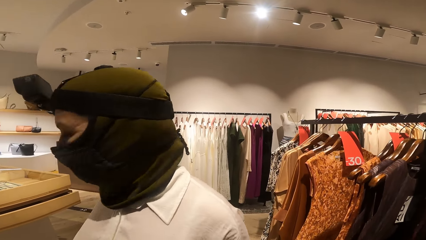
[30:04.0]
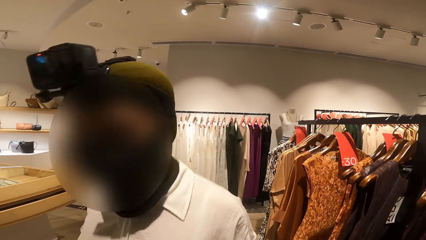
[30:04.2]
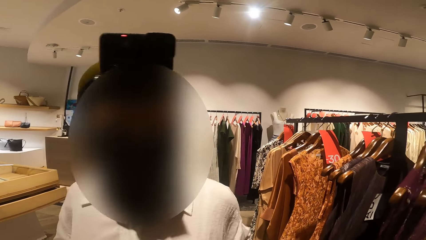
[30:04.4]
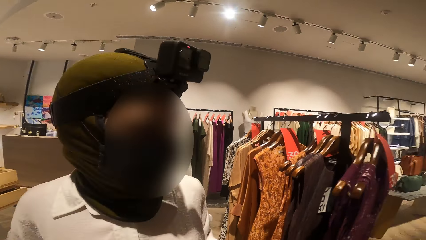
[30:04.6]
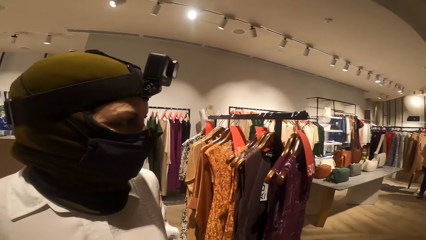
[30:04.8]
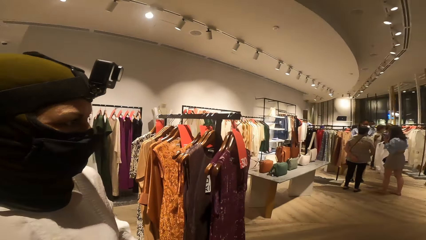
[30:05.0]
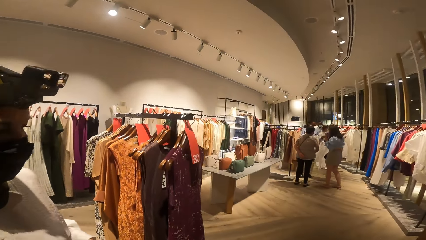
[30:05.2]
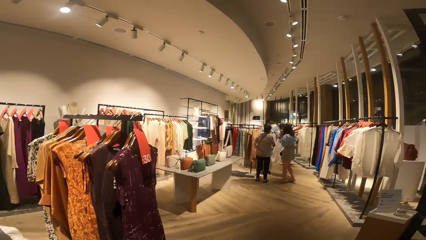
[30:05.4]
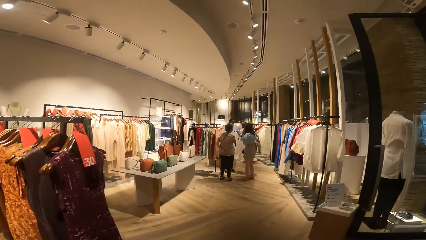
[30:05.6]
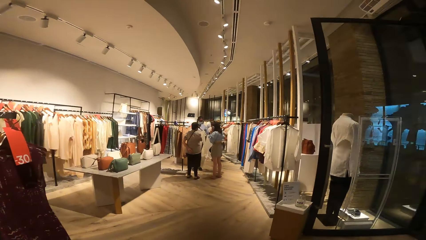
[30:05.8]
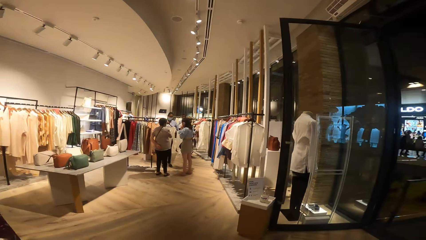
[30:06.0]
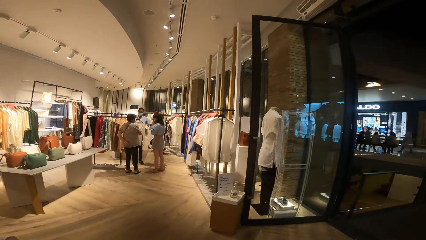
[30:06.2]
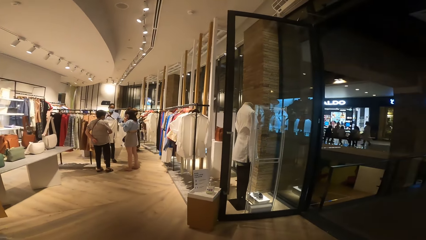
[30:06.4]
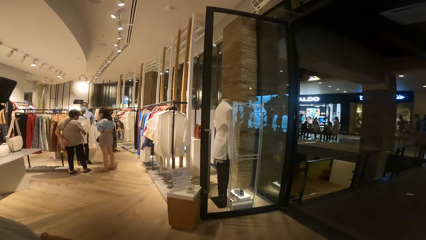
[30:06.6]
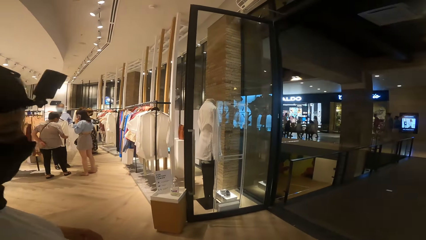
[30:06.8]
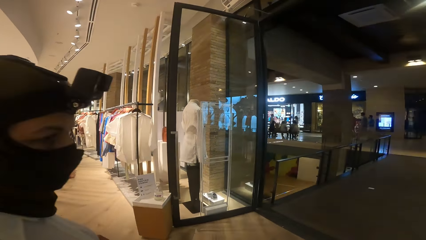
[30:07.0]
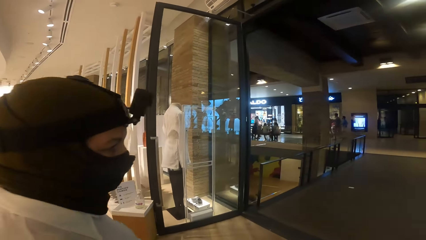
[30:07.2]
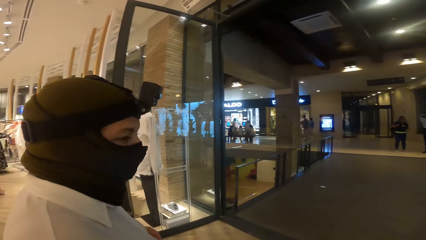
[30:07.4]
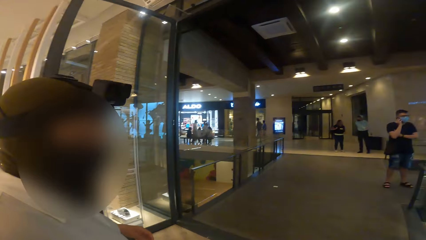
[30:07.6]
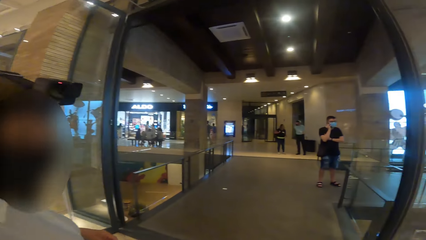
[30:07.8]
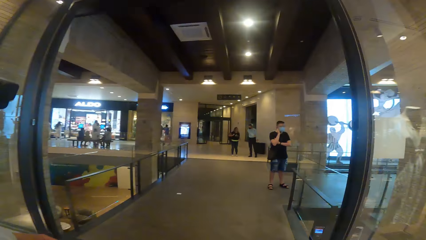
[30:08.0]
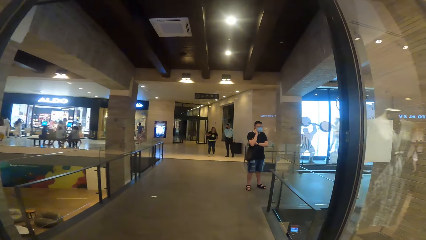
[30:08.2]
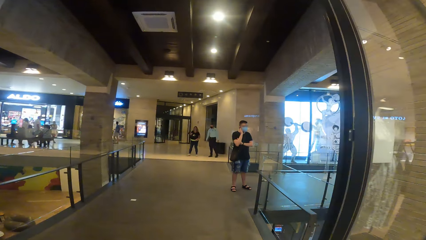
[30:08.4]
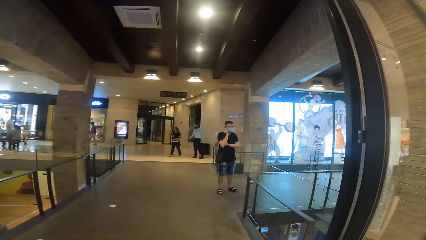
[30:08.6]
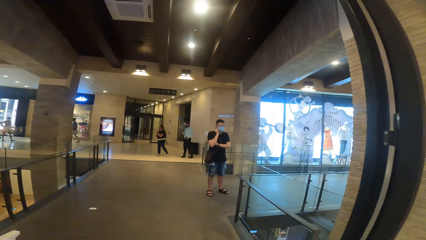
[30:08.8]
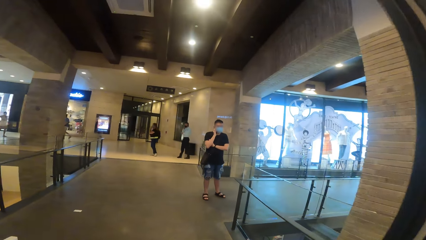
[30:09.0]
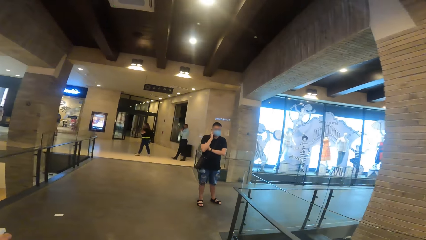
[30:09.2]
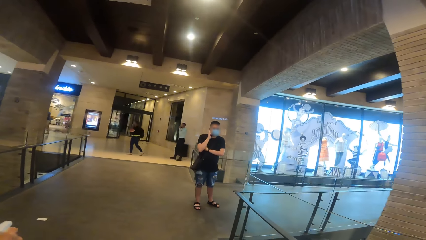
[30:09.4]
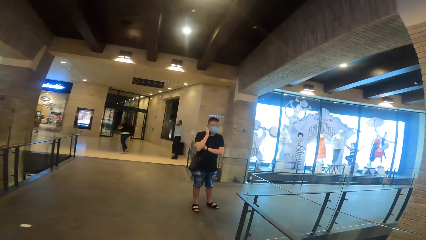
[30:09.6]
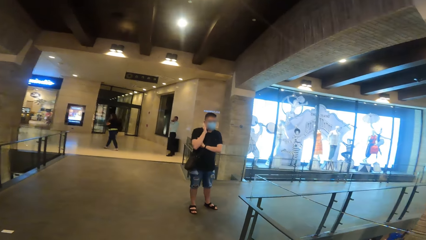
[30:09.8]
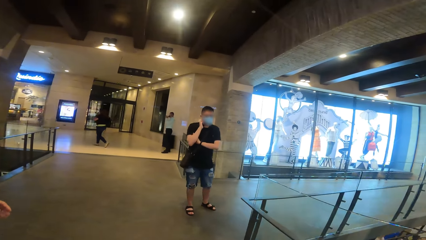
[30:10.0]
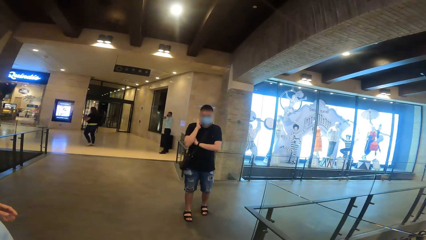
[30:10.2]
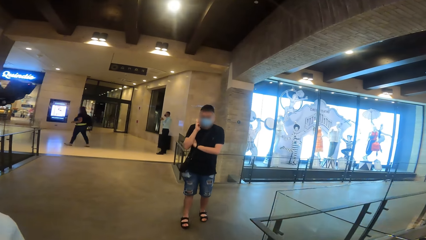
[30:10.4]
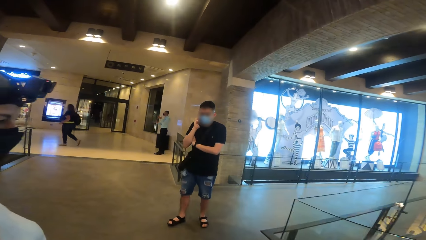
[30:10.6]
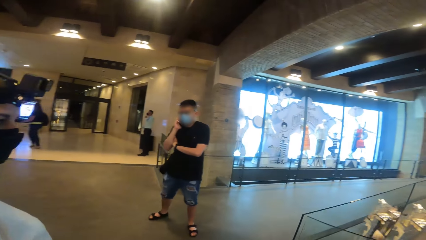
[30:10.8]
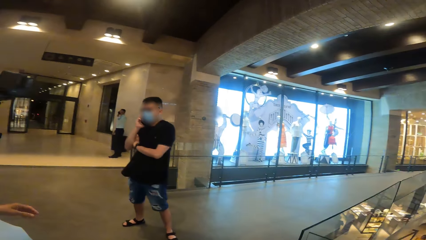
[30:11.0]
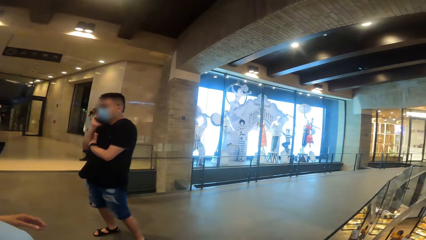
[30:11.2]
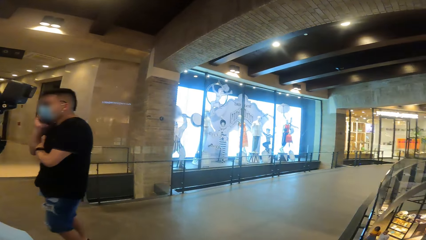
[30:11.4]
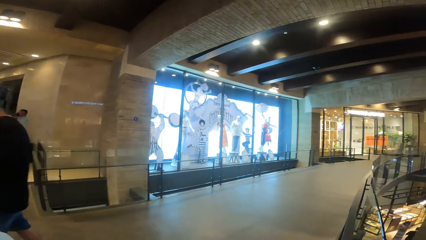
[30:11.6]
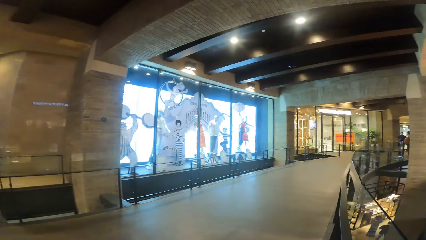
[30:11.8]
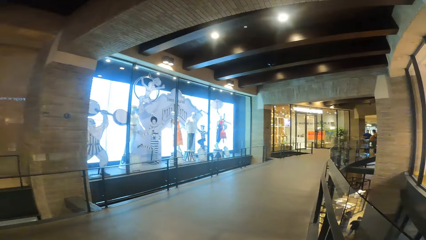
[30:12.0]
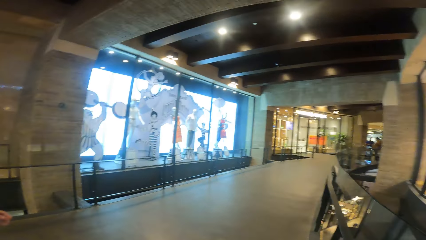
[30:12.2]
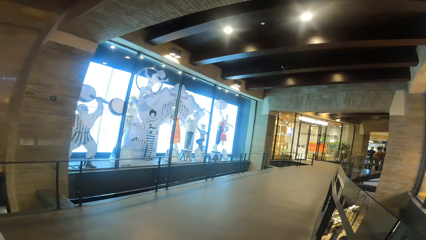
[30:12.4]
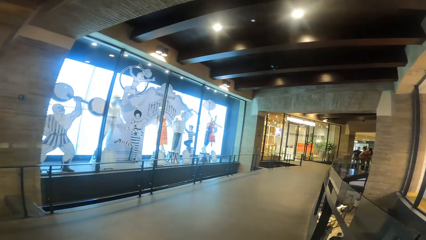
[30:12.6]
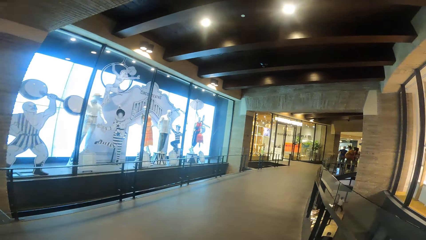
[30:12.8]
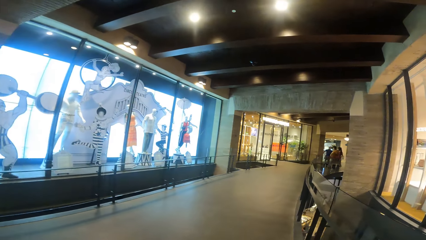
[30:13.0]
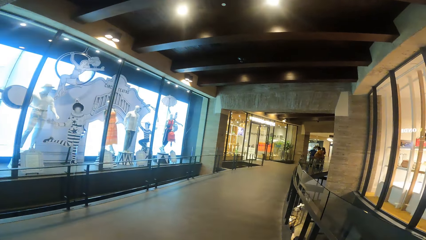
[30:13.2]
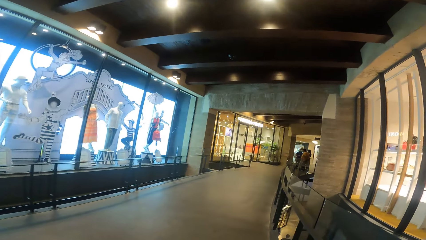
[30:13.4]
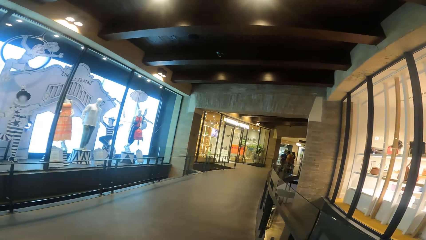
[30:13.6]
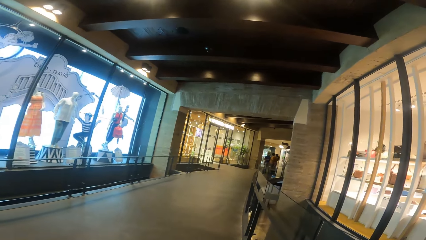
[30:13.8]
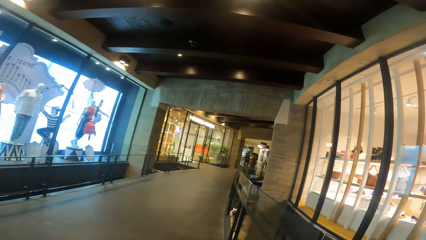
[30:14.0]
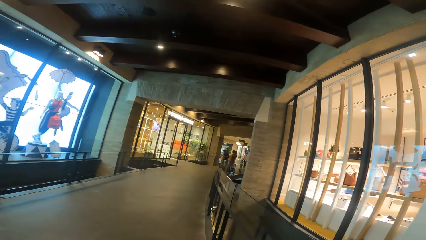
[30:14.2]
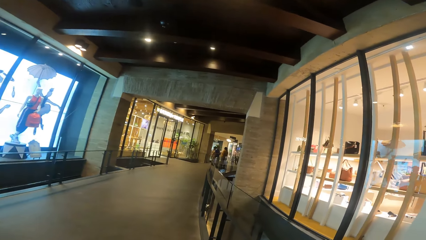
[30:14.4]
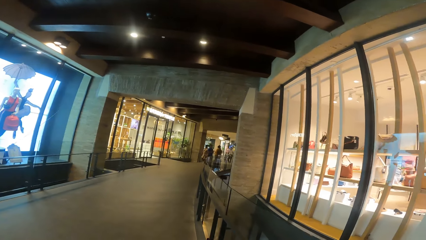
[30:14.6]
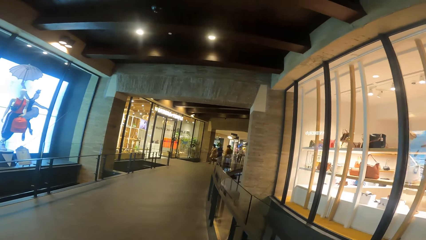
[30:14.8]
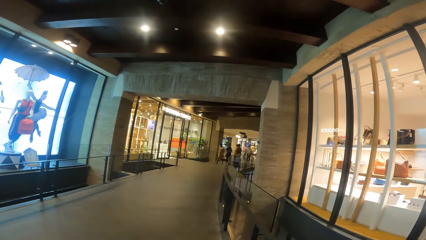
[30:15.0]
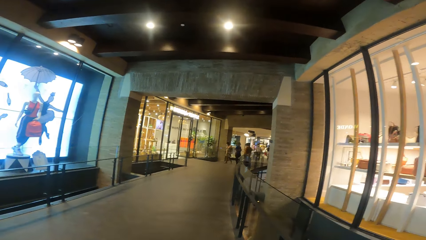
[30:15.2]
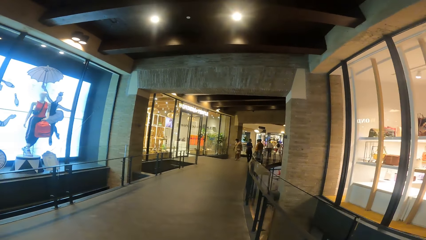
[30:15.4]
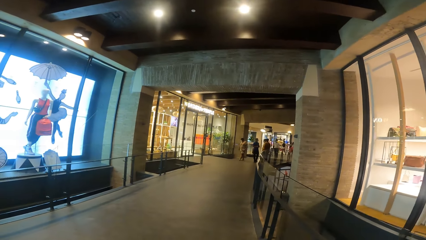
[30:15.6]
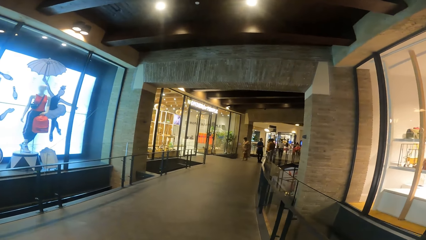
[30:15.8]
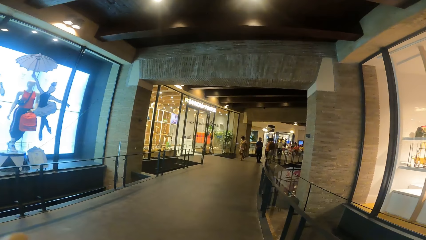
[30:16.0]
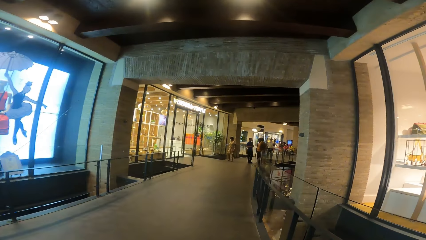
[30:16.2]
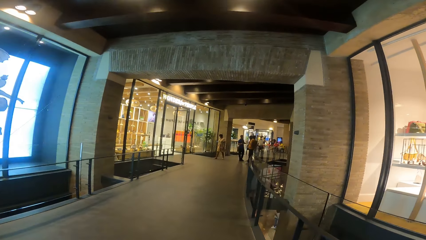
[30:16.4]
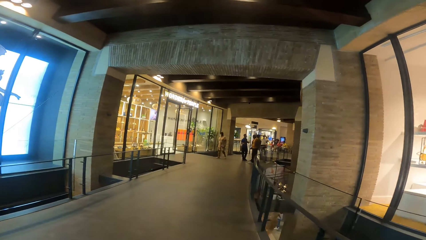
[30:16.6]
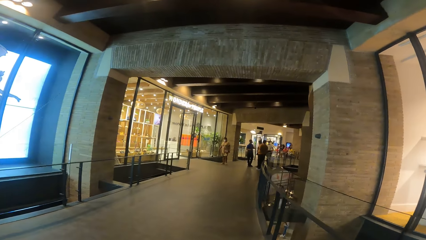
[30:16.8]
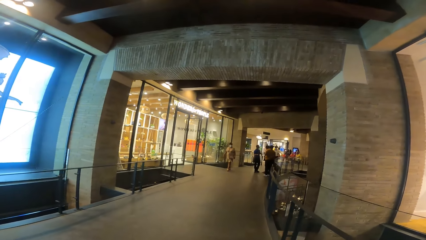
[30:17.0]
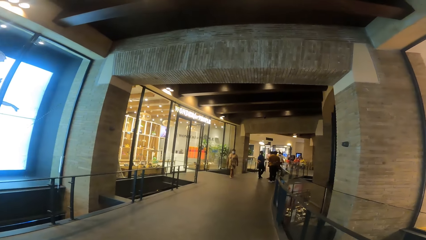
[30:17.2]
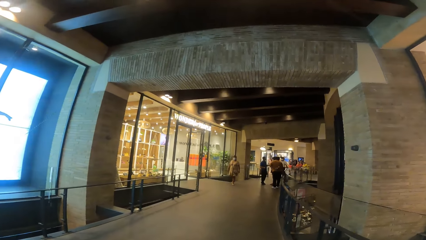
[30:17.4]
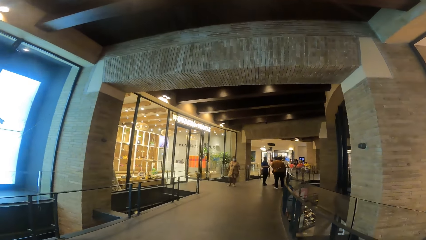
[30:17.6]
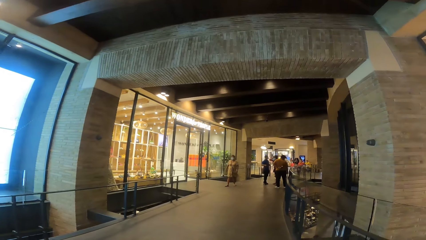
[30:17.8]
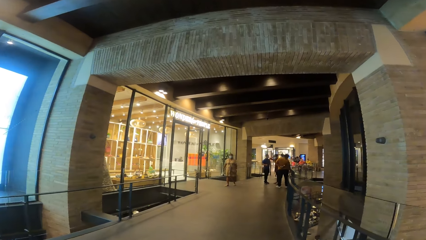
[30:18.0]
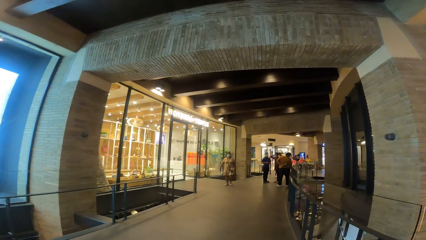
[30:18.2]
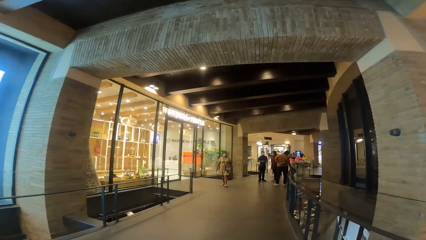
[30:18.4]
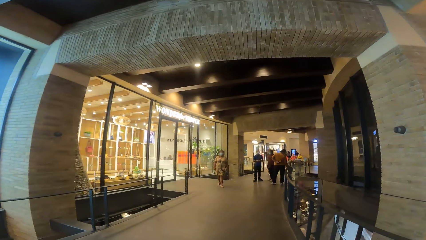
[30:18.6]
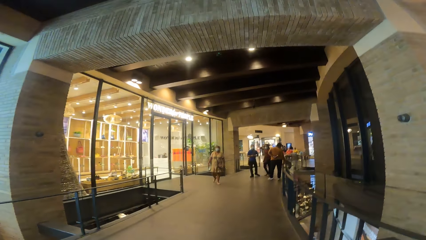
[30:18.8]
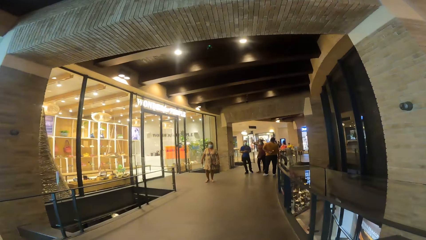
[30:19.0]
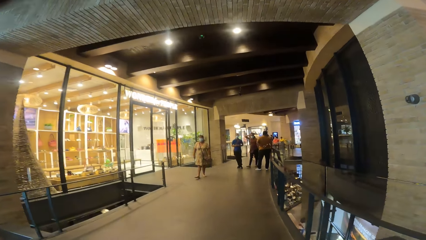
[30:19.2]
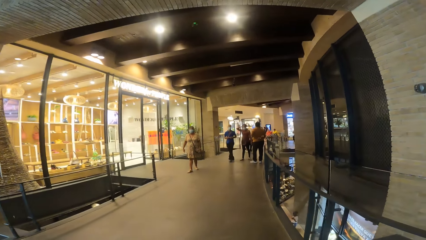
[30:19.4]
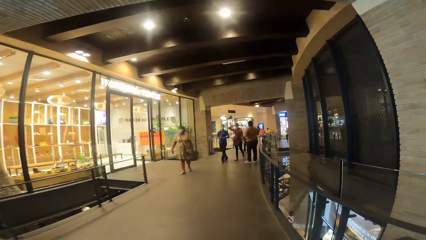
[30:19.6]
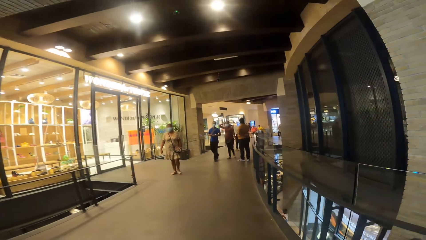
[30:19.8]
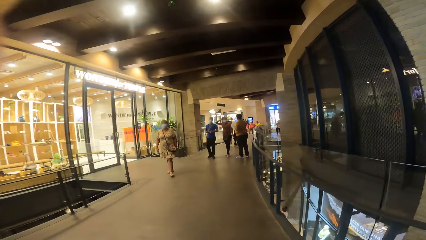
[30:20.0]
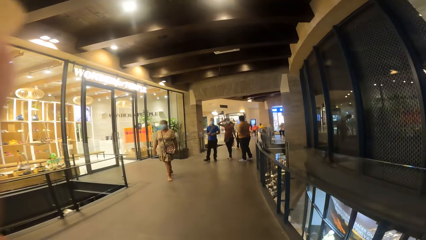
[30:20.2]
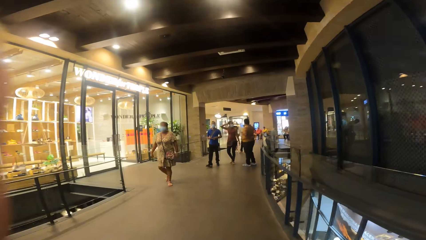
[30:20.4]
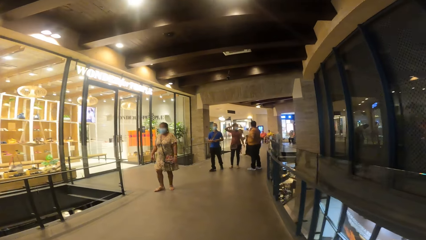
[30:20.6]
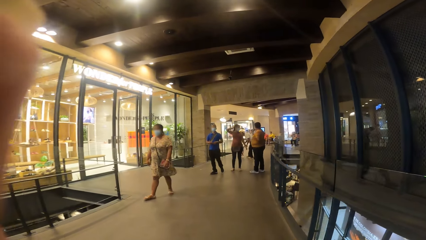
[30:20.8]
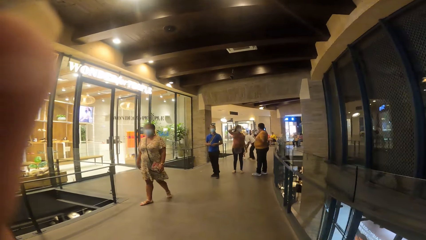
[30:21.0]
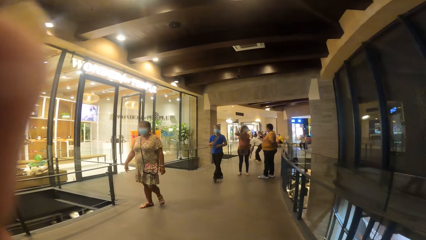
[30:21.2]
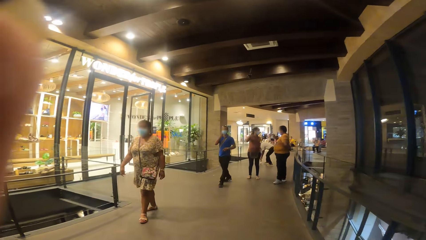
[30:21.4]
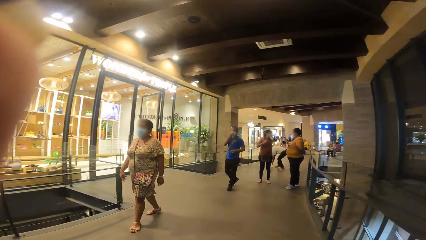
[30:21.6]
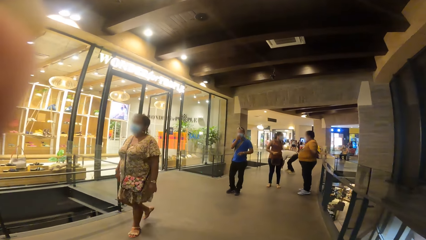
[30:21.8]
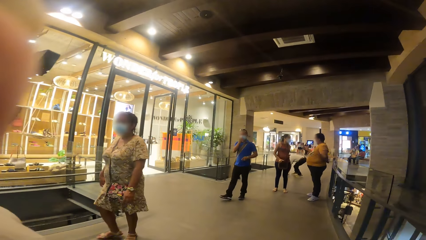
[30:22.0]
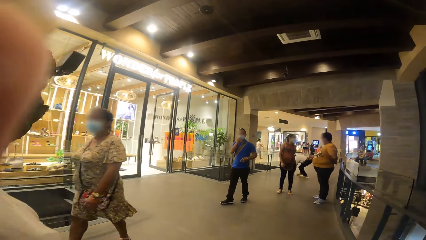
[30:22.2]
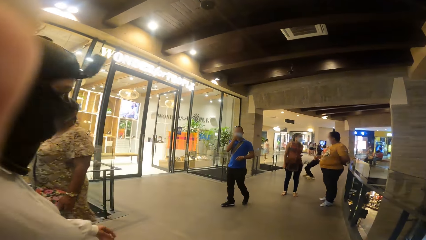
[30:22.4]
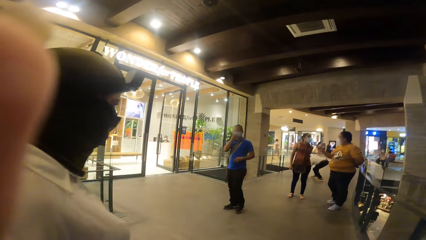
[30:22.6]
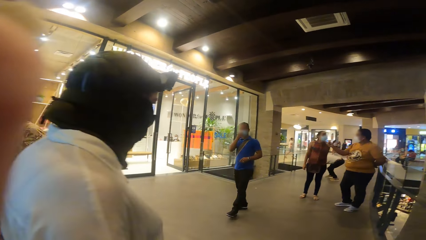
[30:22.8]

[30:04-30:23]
The camera wearer turns around. They interact with the woman. They enter the hallway from the clothing store. They walk on the corridor.
